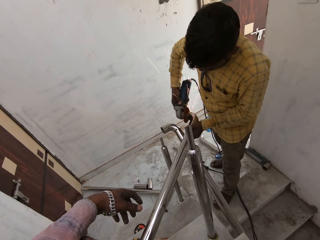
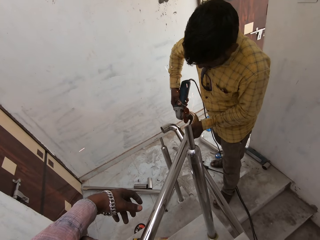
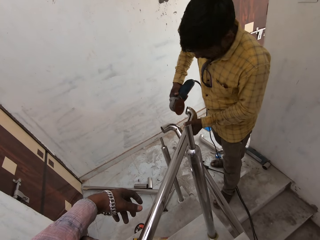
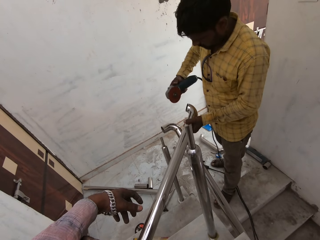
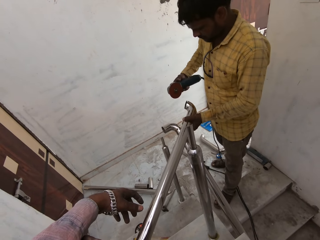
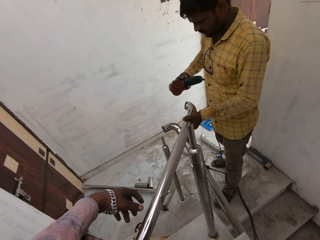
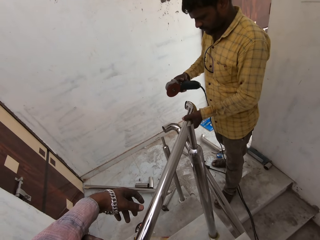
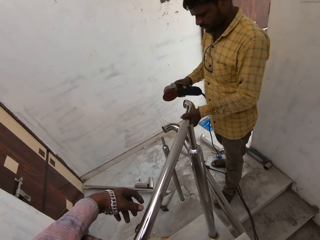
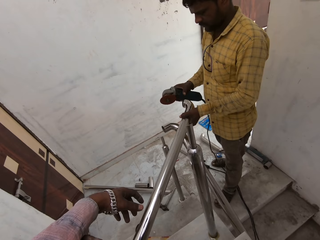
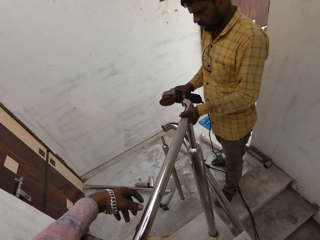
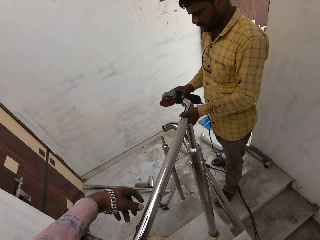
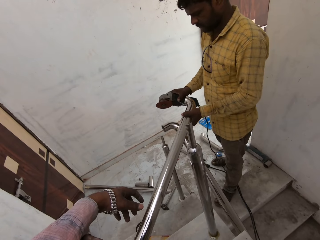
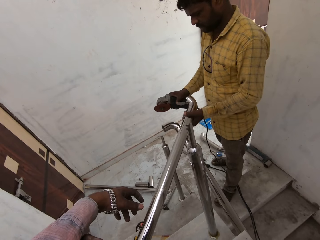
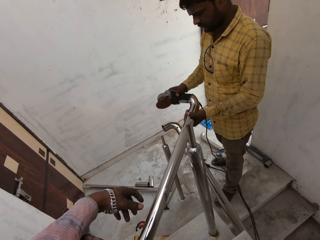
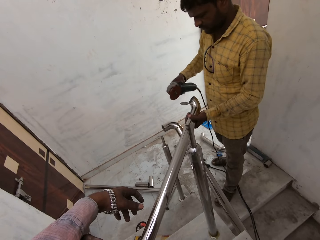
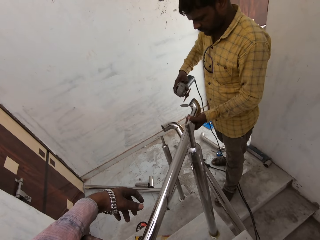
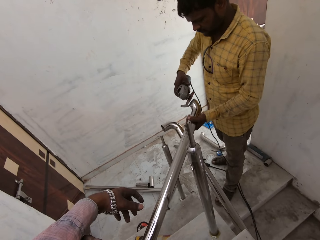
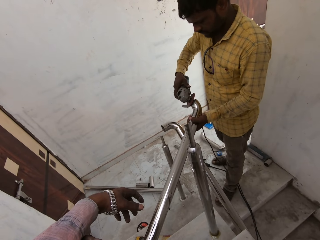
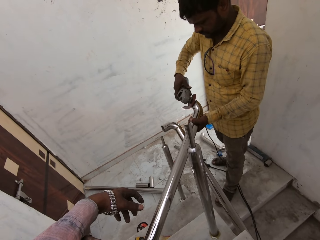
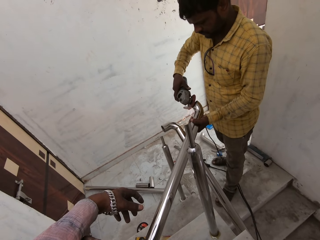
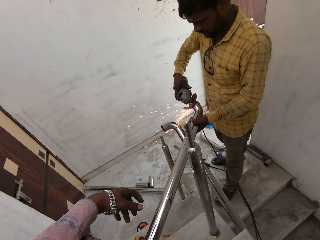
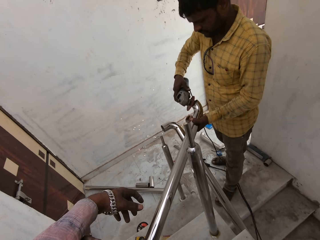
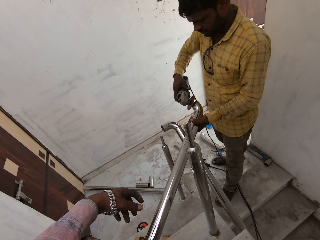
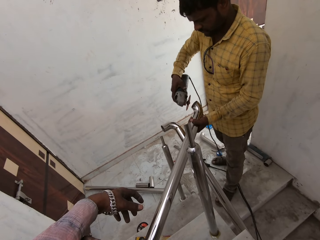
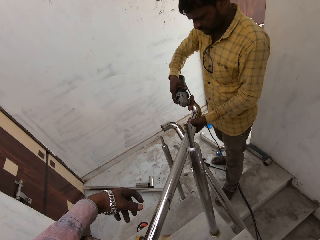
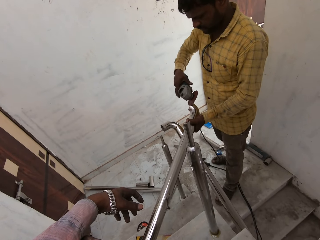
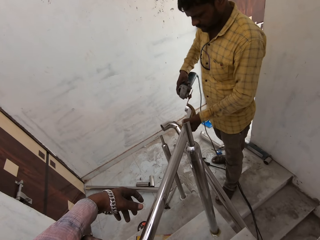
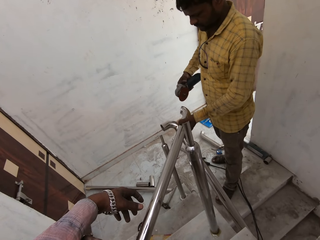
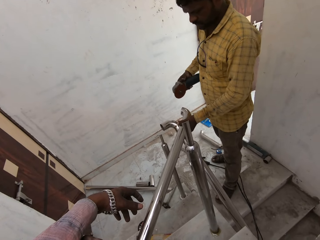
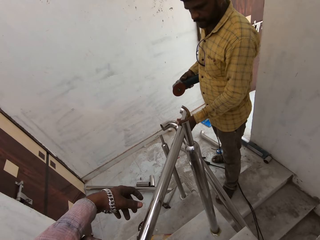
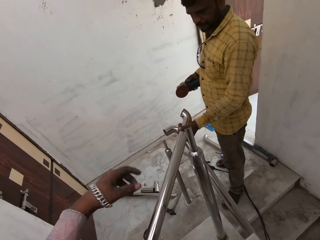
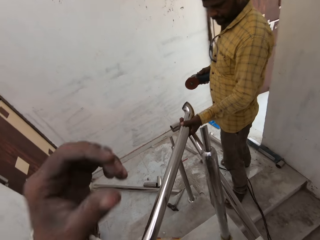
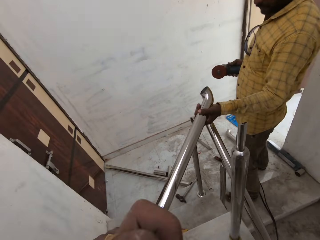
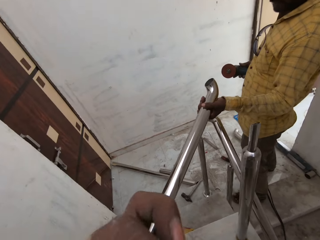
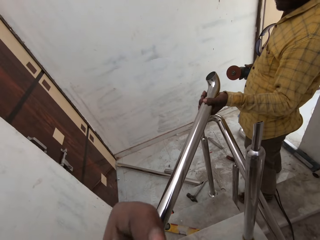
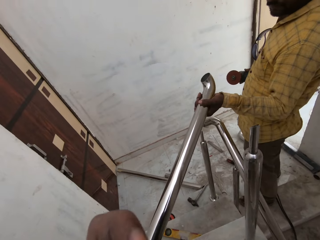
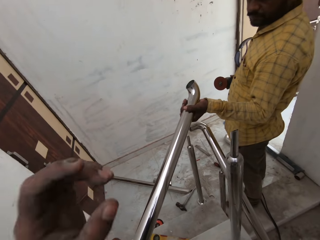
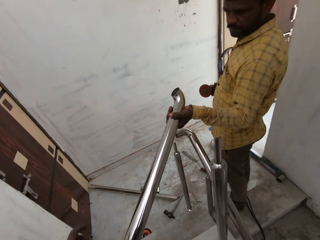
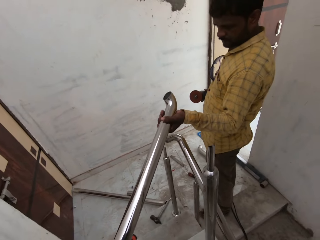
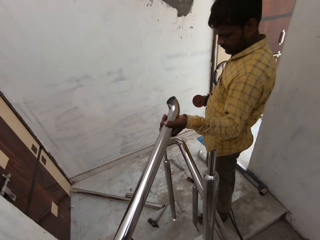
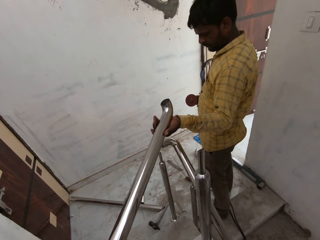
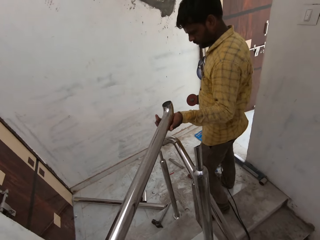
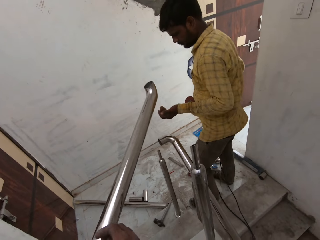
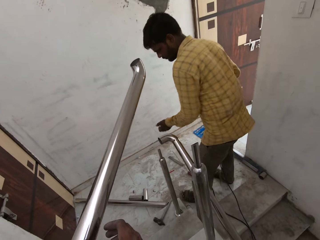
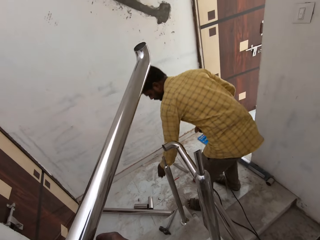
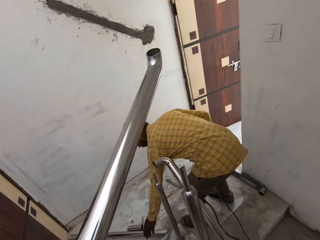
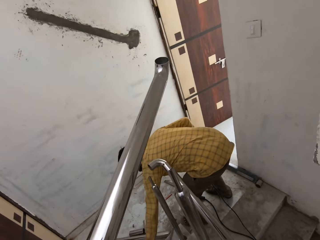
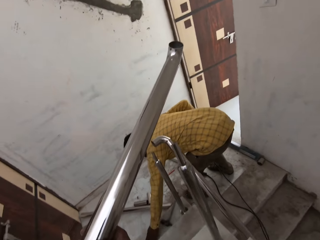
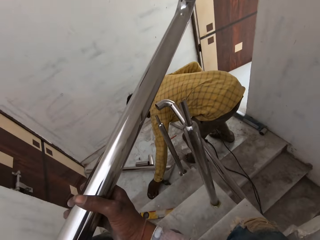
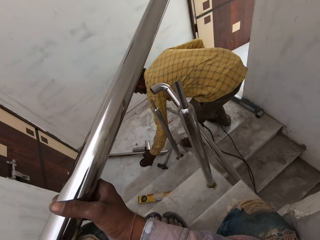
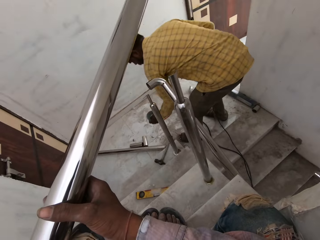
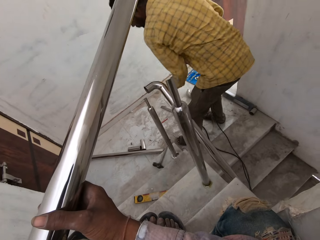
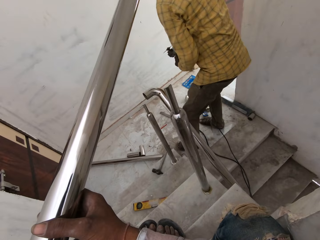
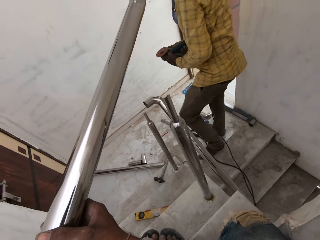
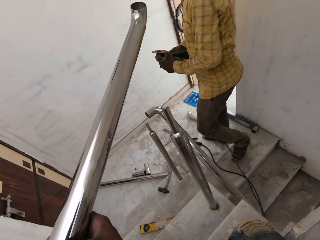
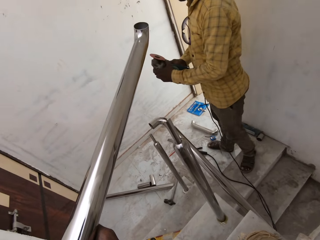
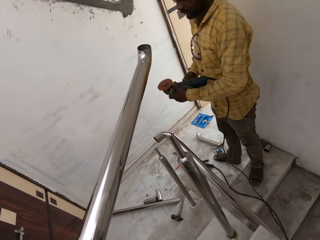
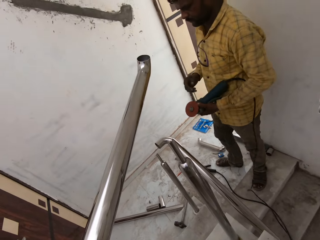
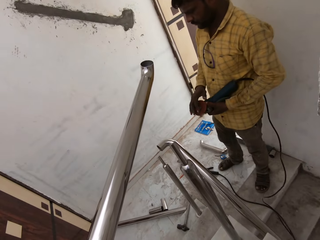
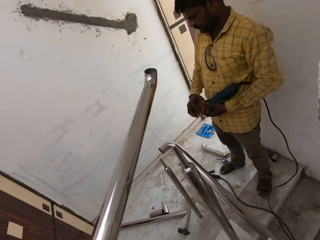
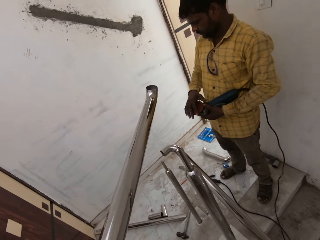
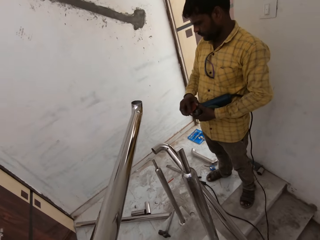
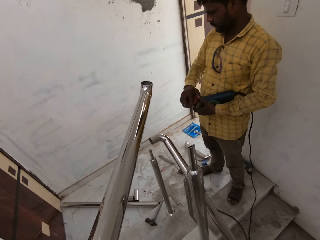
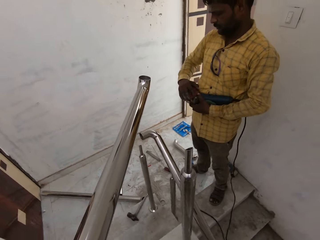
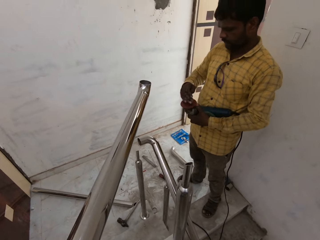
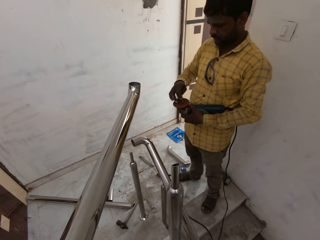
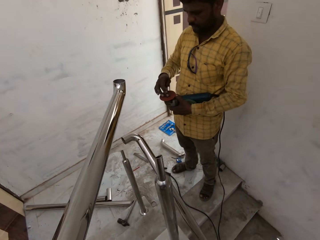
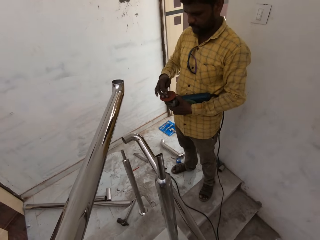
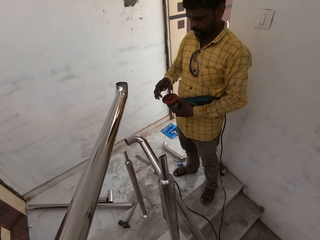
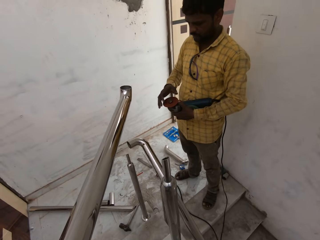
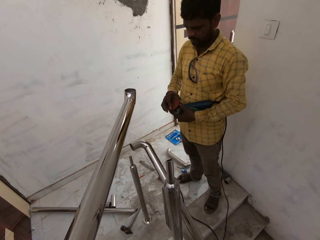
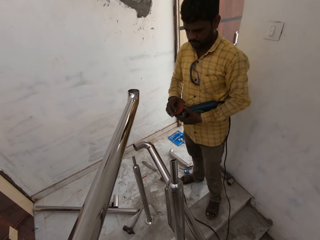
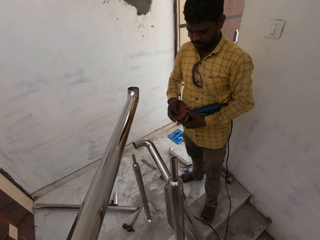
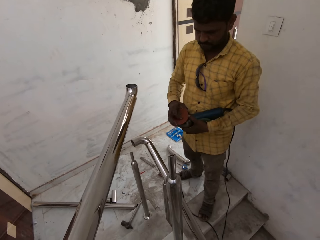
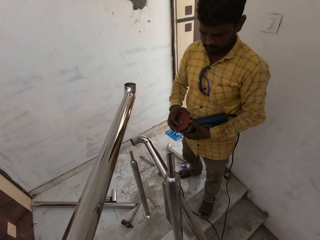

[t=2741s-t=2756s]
The man removes the cut piece of the metal tube with his right hand. The man starts the angle grinder with his right hand. The man cuts the metal tube in his left hand with the angle grinder in his right hand. The camera wearer looks. He touches his face with his left hand. He picks up the metal tube from the staircase with his left hand. He holds the metal tube with both hands. The man picks up a grinding disc from the staircase with his left hand. The man passes the angle grinder from his right hand to his left hand. The man detaches the grinding disc from the angle grinder with his right hand.

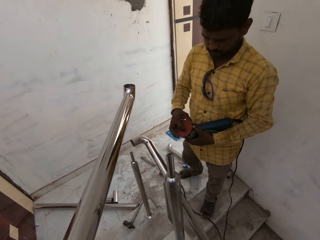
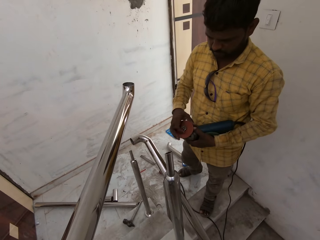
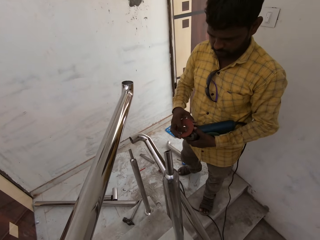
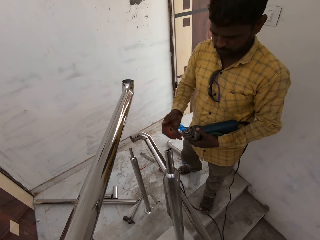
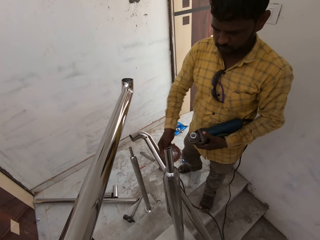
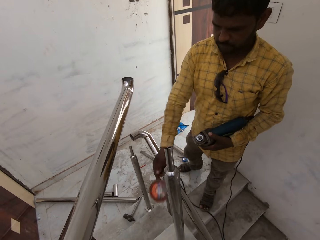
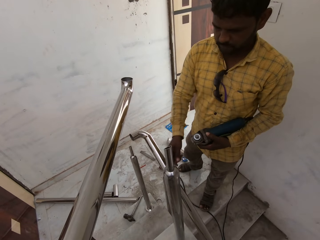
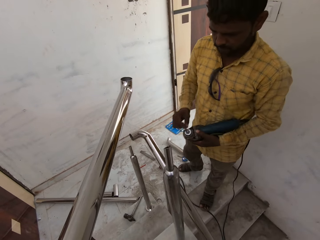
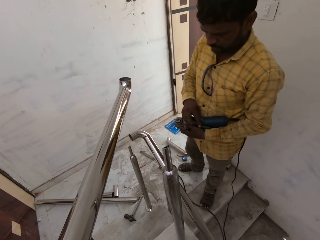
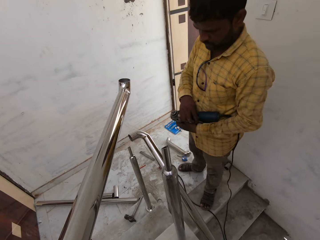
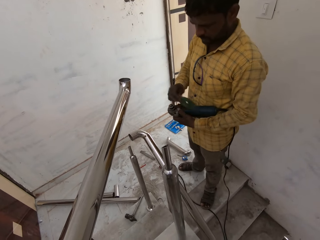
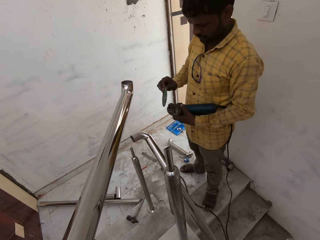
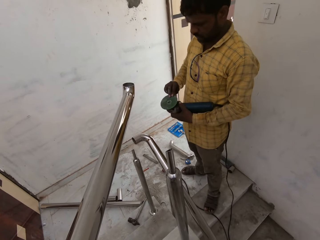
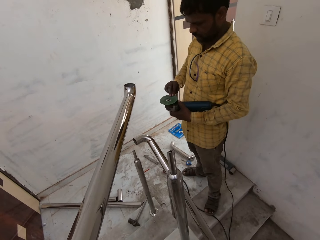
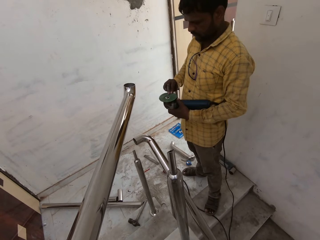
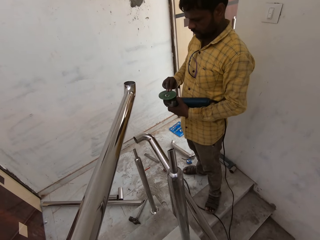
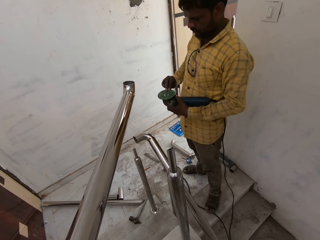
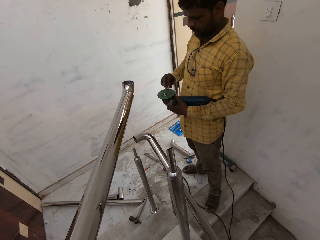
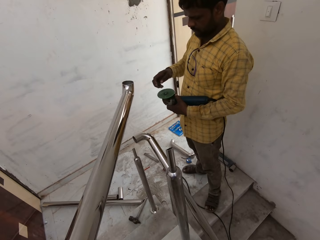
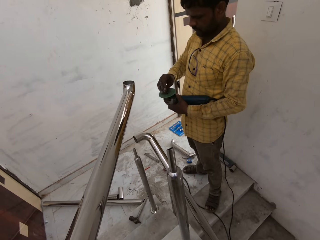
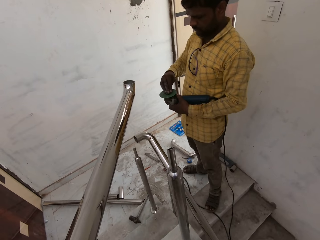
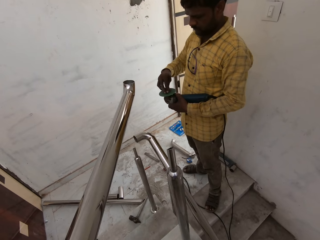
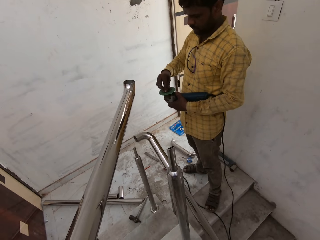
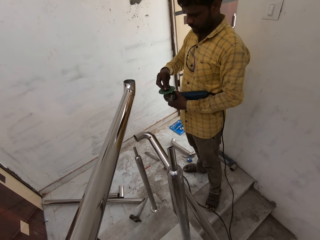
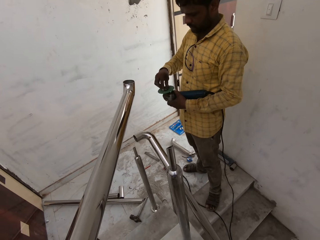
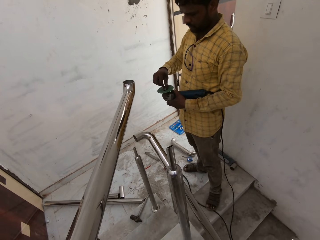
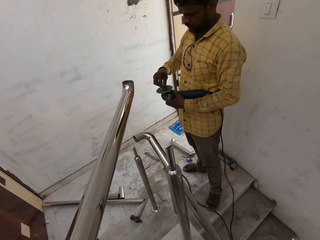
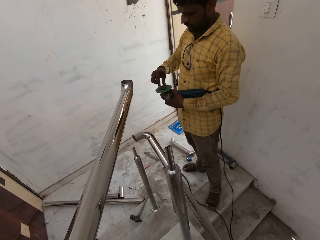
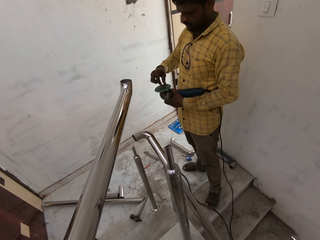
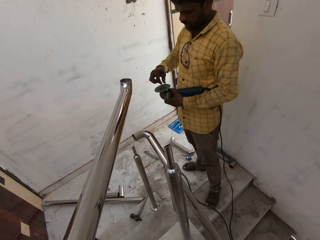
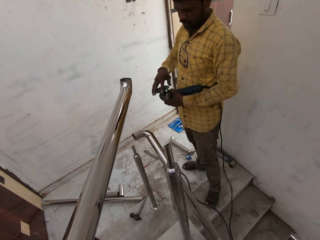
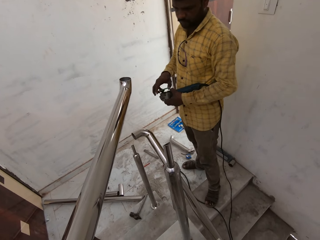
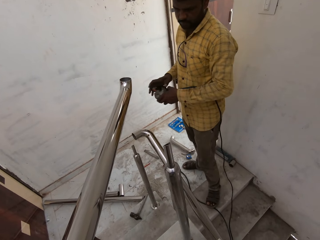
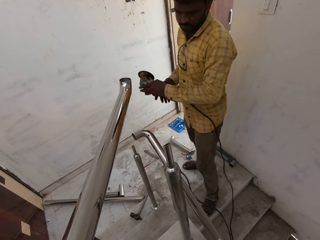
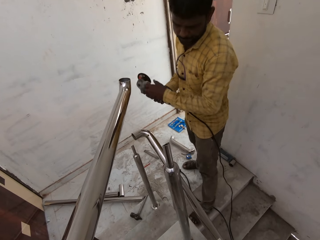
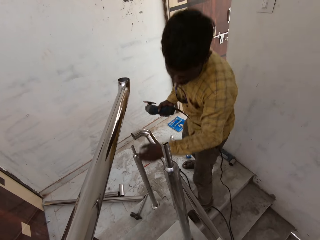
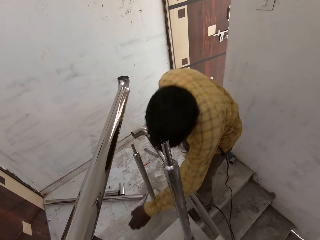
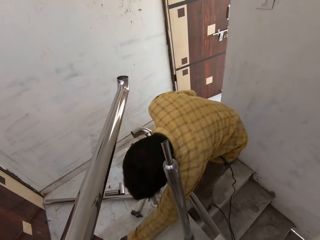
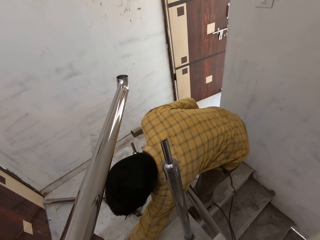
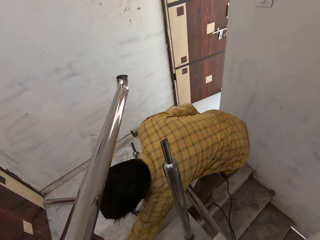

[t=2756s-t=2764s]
The man drops the grinding disc on the staircase. The man takes the grinding disc from his left hand with his right hand. The man places the grinding disc on the angle grinder with his right hand. The camera wearer looks. The man fastens the grinding disc to the angle grinder with a clamp nut with his right hand. The man turns the grinding disc on the angle grinder with his right hand. The man passes the angle grinder from his left hand to his right hand.
